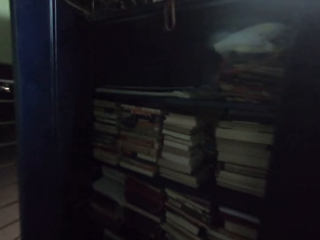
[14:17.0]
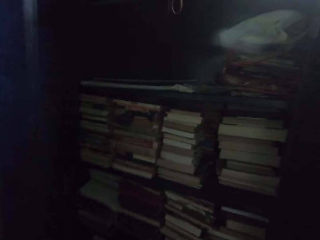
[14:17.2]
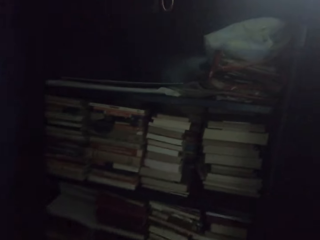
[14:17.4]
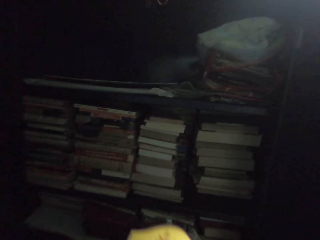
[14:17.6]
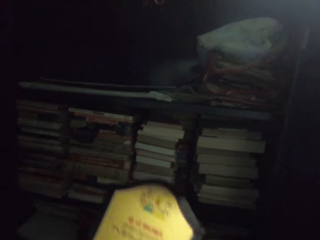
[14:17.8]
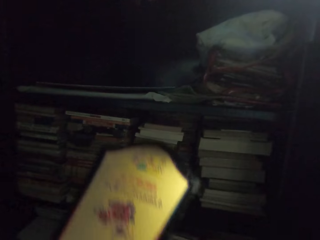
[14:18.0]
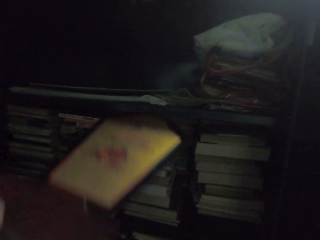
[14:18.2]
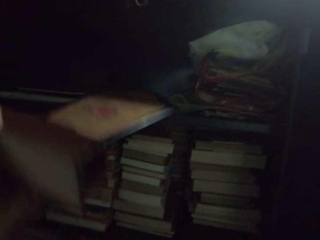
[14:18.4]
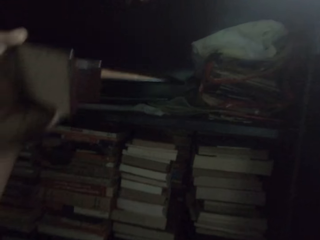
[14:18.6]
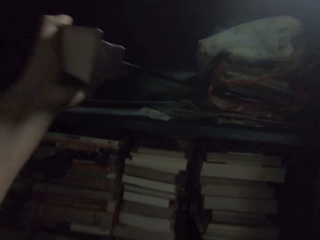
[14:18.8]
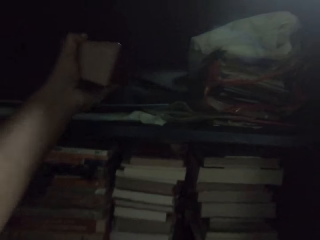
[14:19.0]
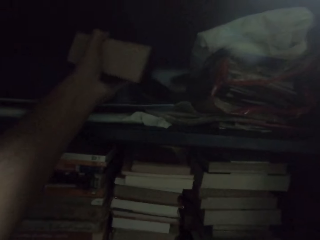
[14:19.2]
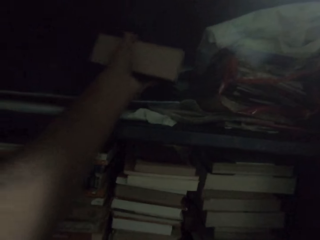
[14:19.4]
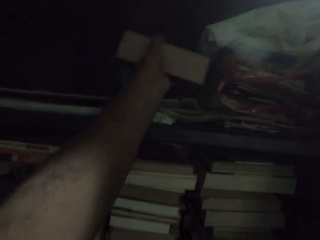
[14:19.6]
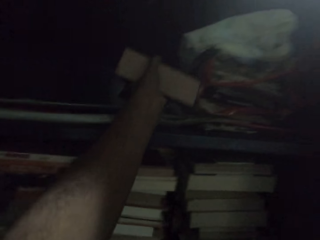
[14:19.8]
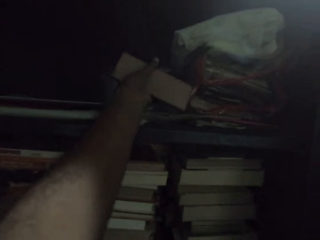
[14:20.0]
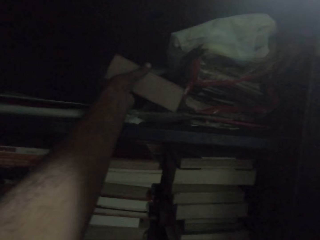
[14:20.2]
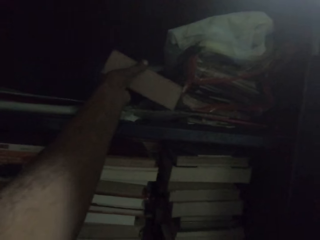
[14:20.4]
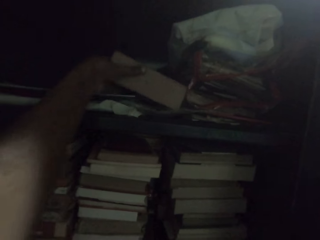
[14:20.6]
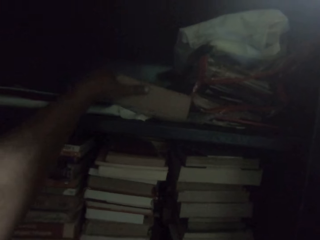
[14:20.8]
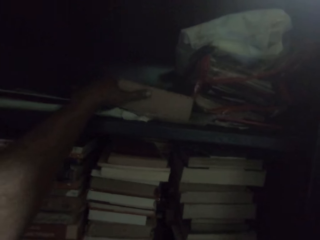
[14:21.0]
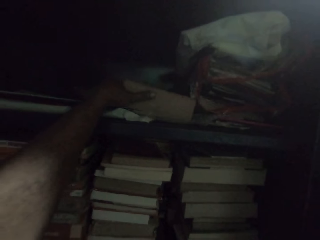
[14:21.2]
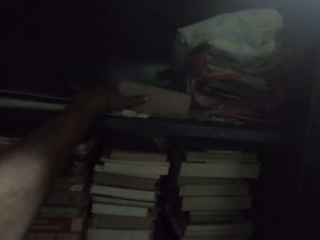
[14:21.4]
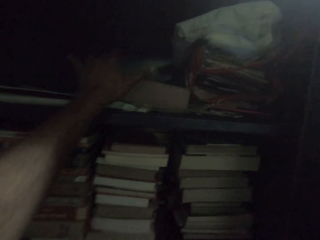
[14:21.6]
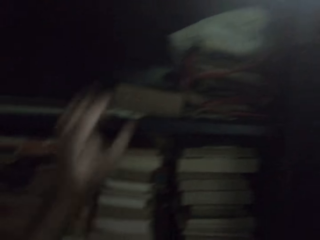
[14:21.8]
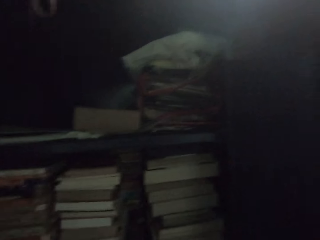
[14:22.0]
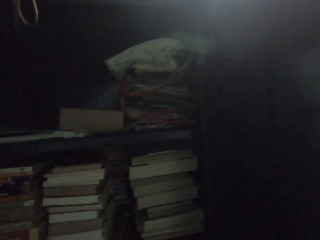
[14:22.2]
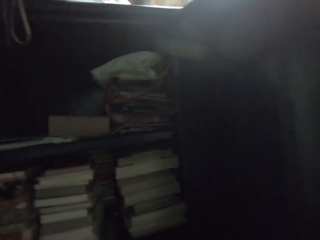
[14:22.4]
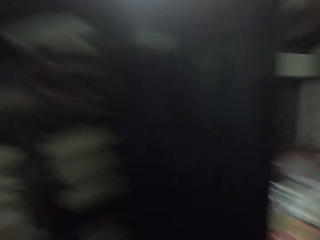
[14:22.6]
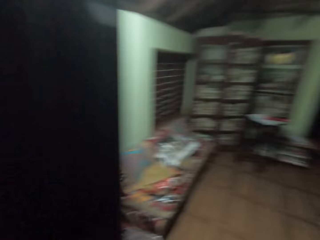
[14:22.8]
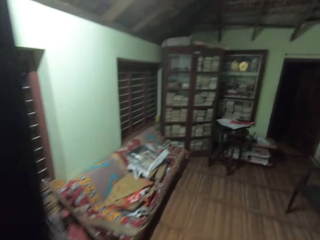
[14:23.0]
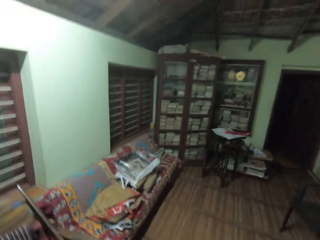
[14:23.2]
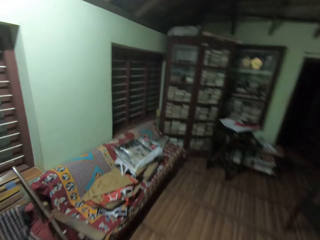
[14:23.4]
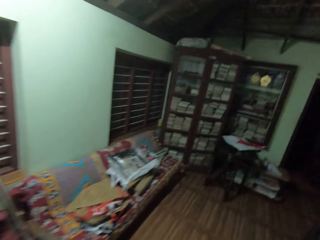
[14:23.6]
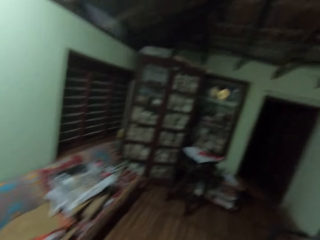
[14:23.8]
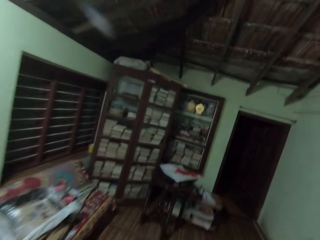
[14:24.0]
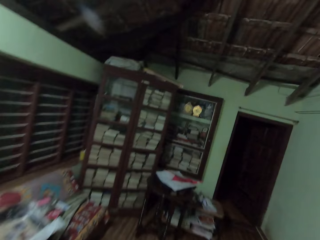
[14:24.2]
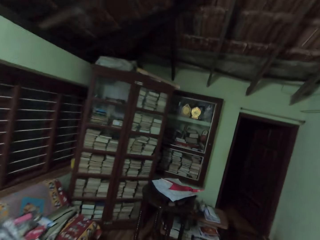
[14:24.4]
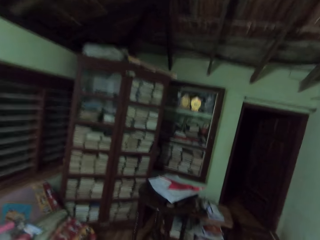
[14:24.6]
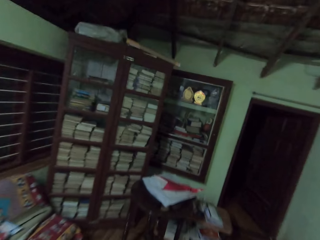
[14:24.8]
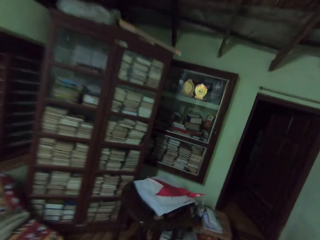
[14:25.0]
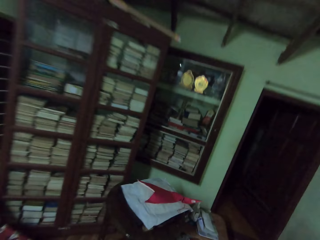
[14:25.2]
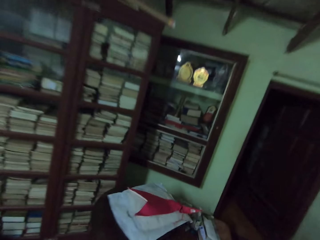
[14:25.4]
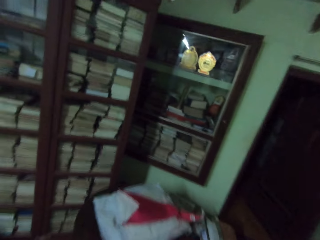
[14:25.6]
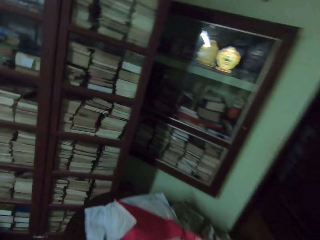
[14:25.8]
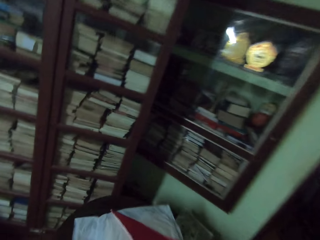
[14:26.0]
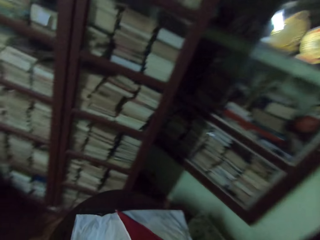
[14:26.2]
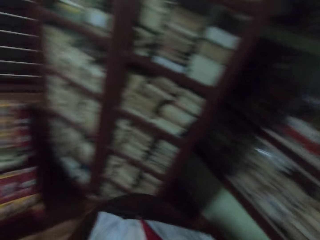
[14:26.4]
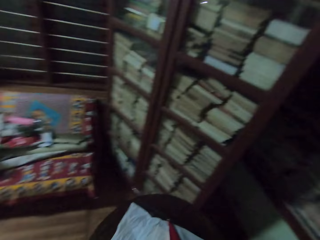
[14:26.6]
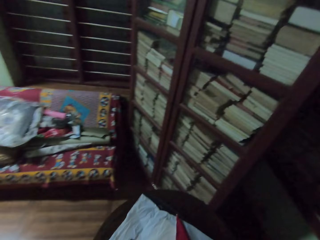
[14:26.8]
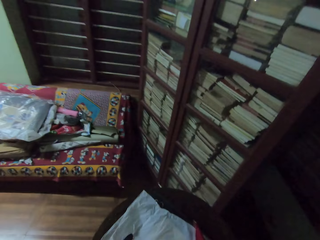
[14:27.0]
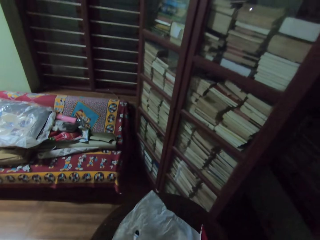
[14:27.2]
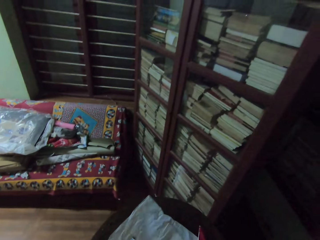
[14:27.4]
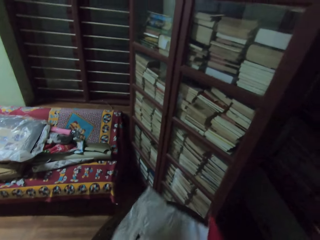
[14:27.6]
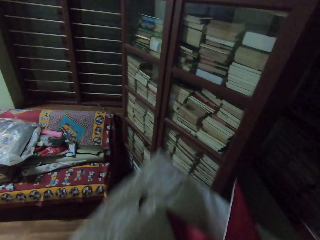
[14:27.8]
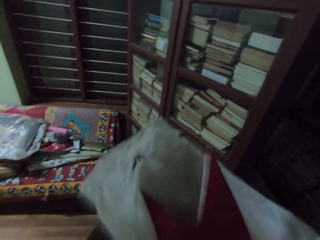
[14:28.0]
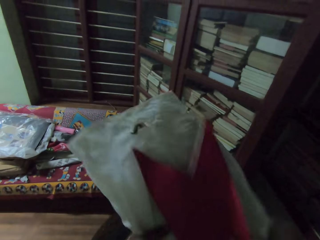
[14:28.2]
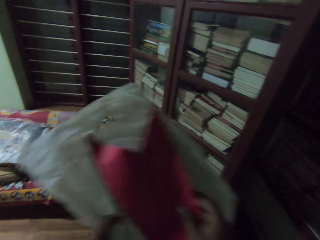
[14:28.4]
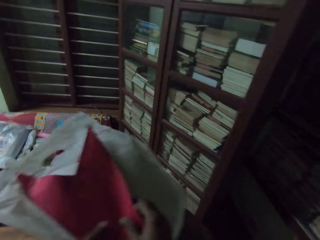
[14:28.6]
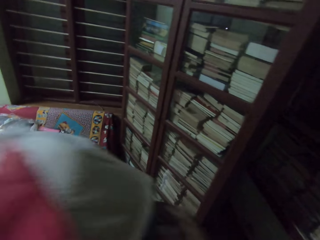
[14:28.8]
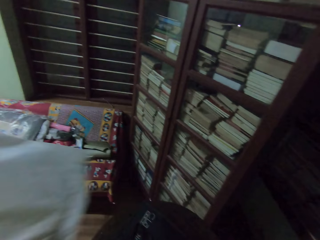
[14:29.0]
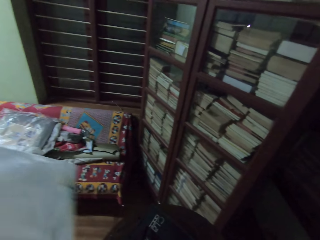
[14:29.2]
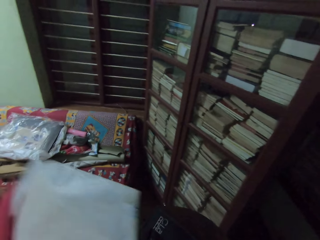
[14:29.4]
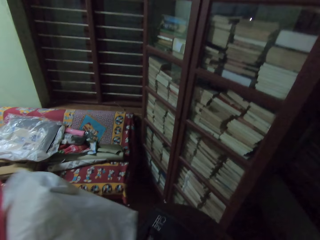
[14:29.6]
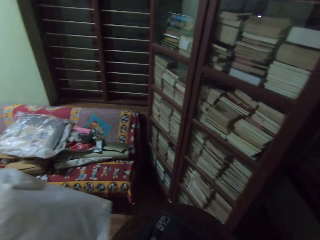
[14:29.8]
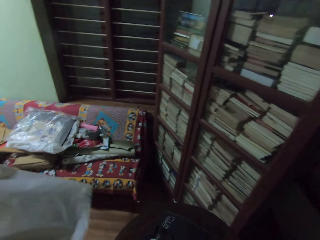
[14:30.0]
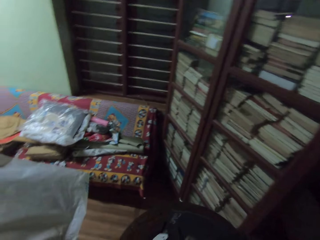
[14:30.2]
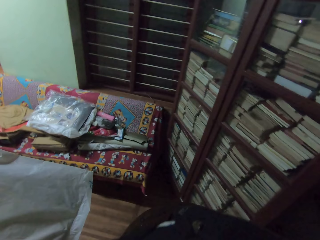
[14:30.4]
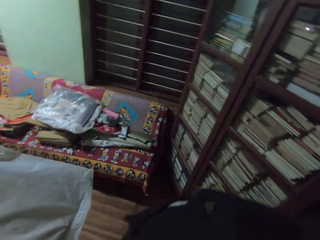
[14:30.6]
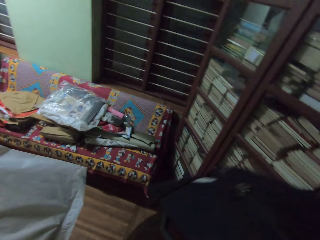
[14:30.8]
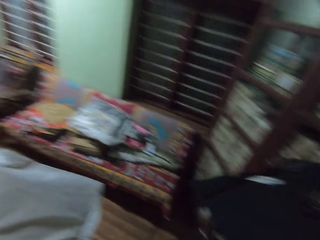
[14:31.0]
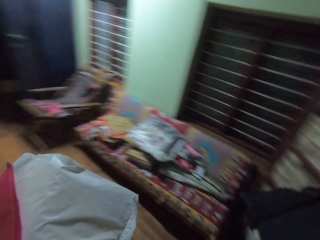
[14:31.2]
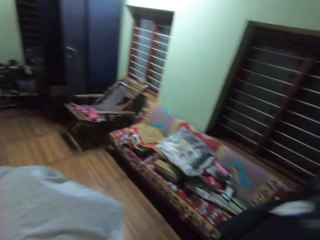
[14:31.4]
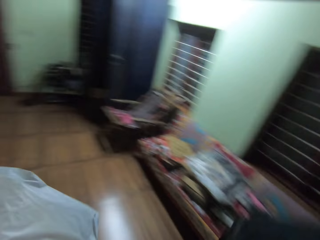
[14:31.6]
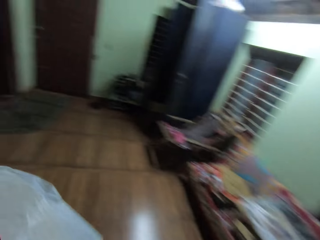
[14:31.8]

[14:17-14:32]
The camera wearer puts the wood on the shelf. They walk around the house. They pick the polythene.

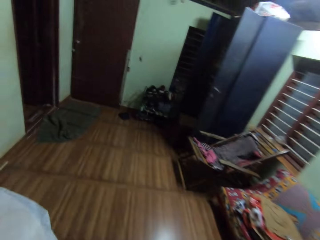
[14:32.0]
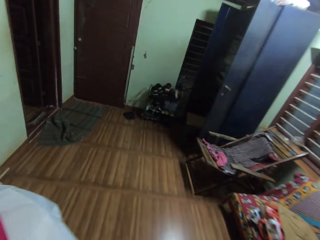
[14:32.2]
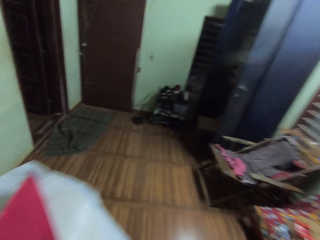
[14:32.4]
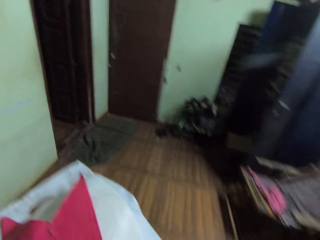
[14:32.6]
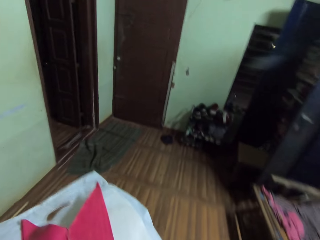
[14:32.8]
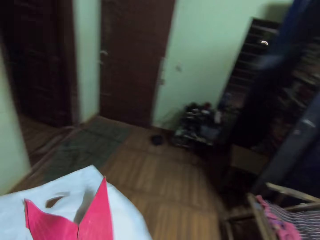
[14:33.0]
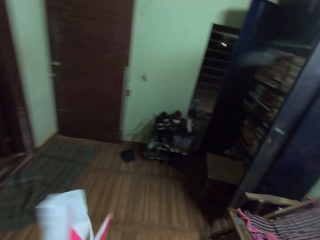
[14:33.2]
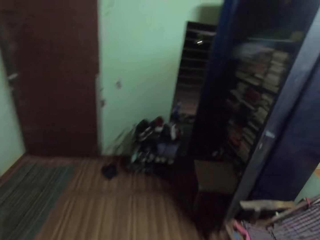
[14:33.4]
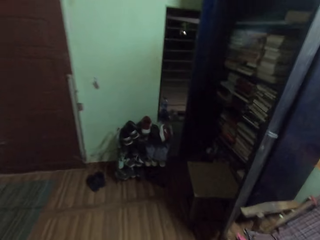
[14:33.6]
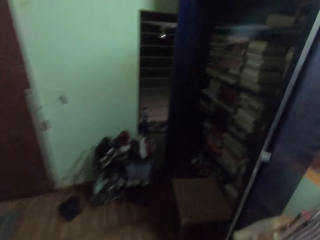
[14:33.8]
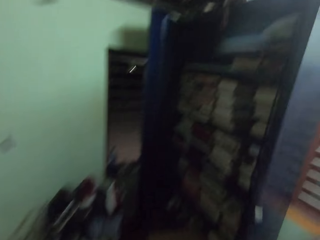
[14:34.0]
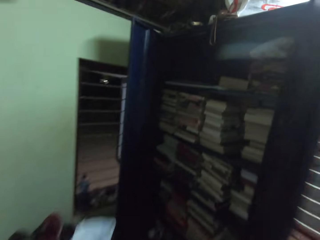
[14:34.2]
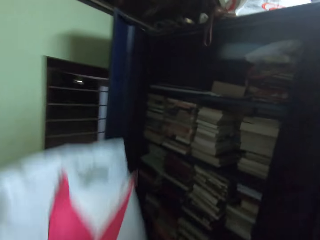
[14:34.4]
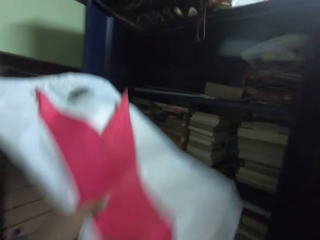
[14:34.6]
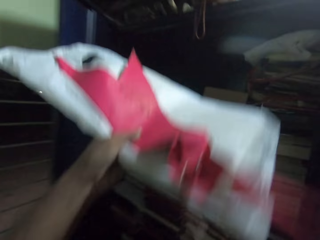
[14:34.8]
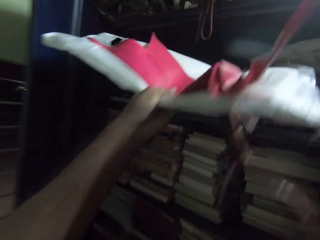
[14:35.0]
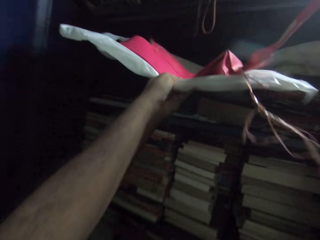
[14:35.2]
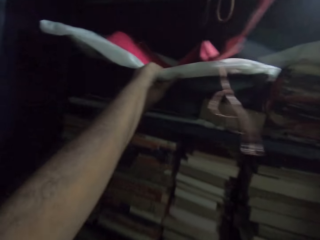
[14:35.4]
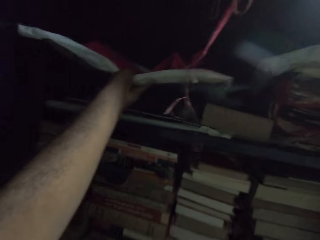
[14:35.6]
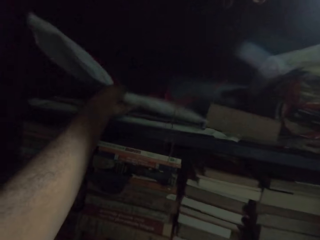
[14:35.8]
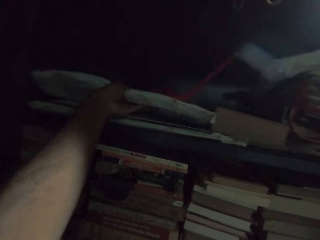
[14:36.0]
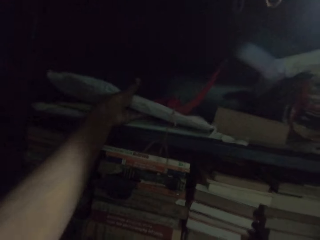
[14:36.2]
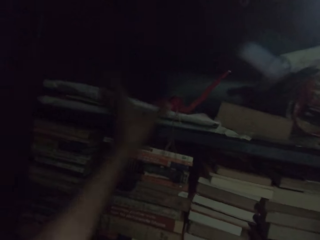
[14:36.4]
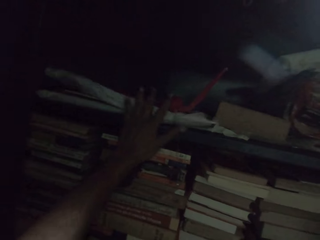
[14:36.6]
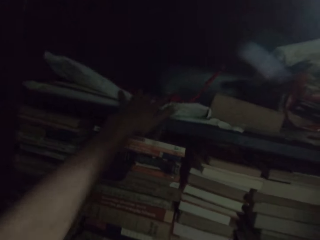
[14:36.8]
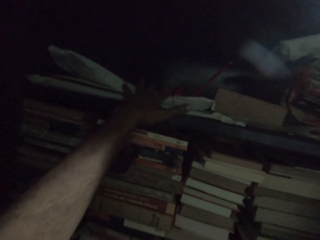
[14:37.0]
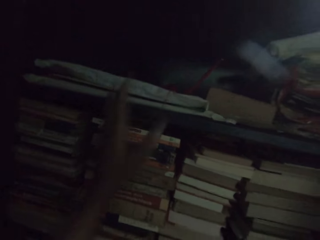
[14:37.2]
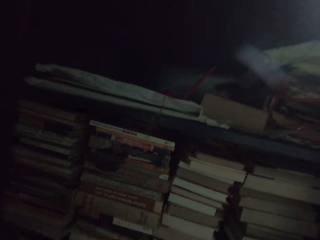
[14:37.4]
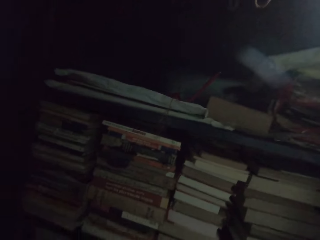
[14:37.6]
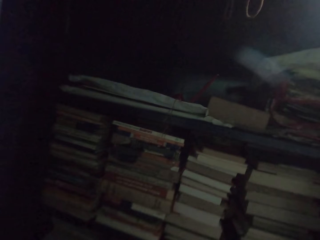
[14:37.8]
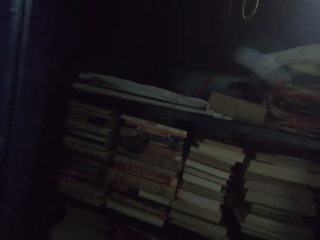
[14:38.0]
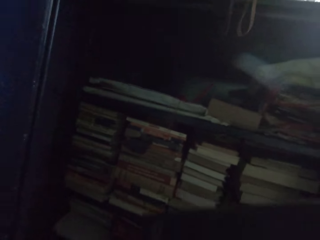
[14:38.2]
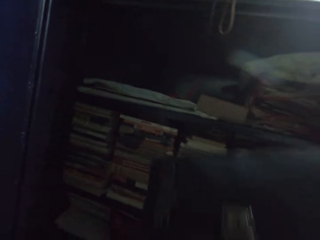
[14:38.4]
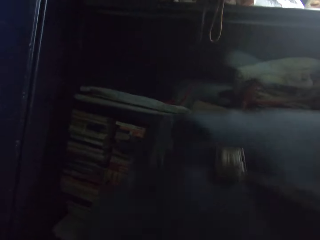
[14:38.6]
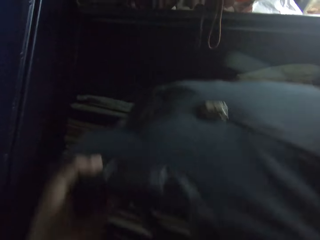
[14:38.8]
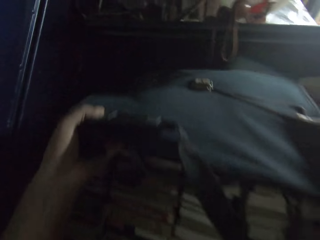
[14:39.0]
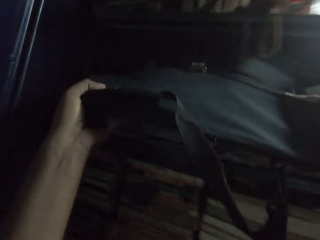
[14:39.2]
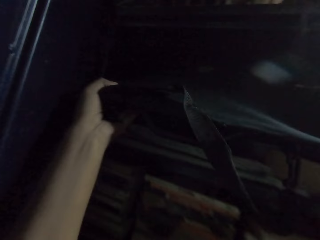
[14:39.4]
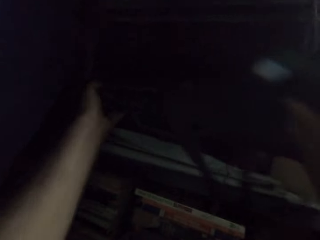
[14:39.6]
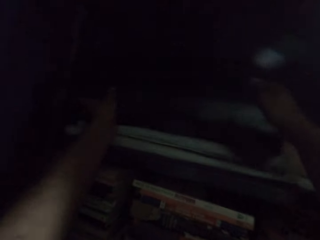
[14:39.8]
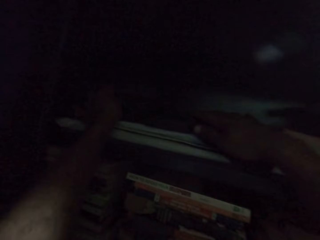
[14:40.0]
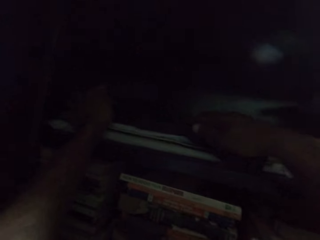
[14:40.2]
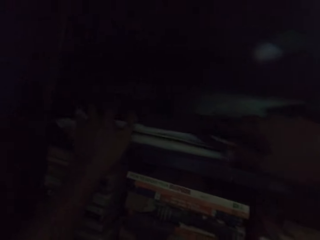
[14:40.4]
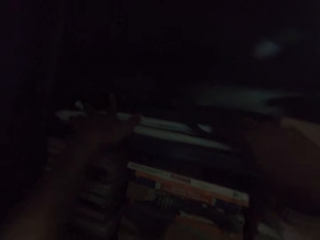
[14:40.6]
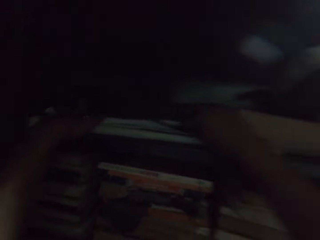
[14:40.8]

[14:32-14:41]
The camera wearer puts the polythene on the shelf. They put a bag in the bag.
